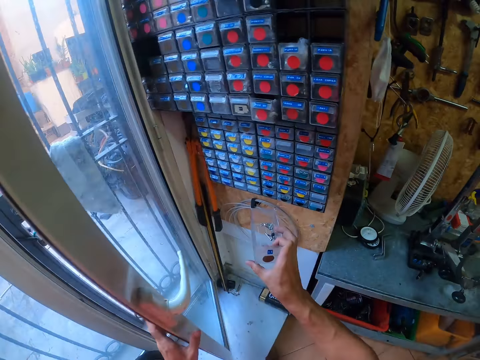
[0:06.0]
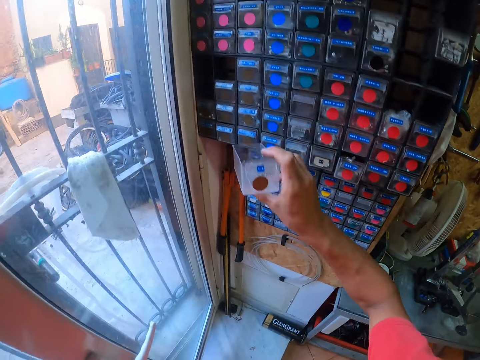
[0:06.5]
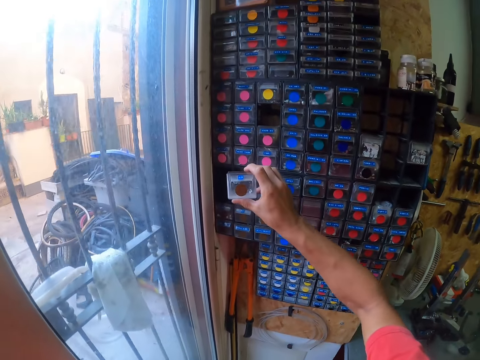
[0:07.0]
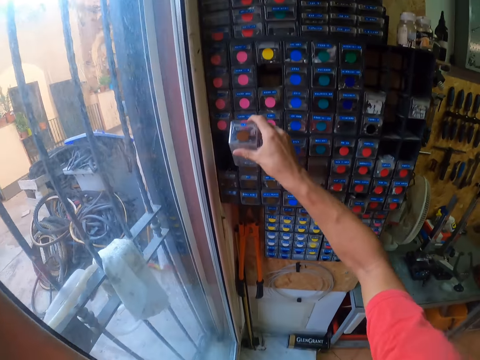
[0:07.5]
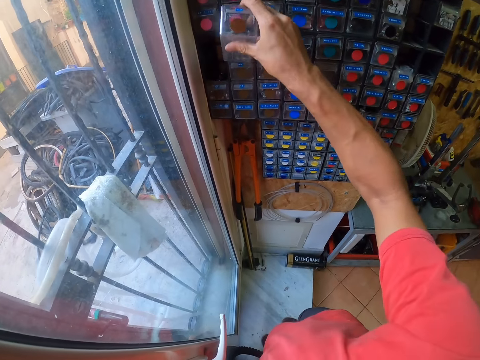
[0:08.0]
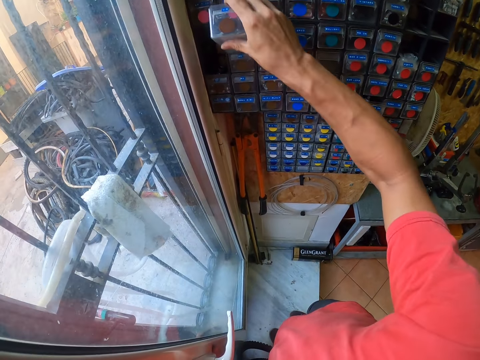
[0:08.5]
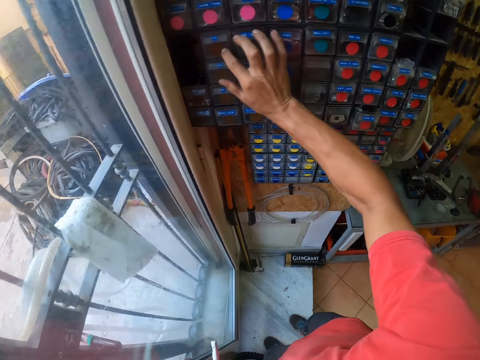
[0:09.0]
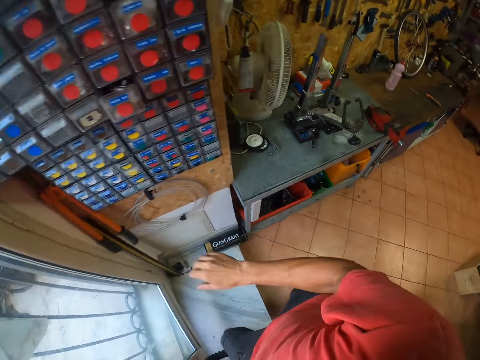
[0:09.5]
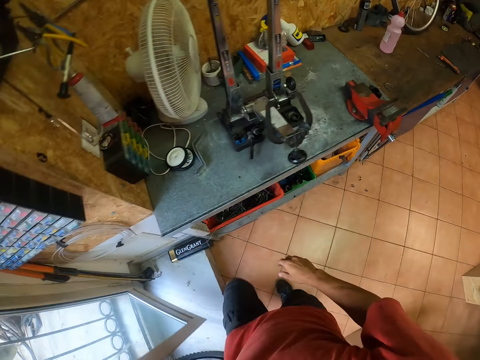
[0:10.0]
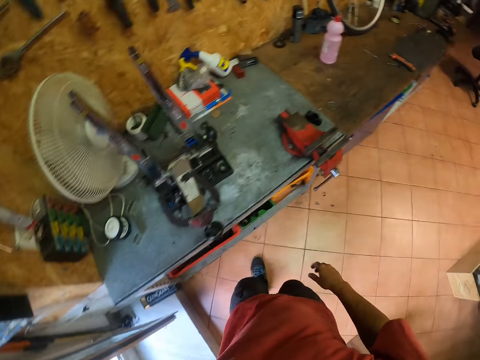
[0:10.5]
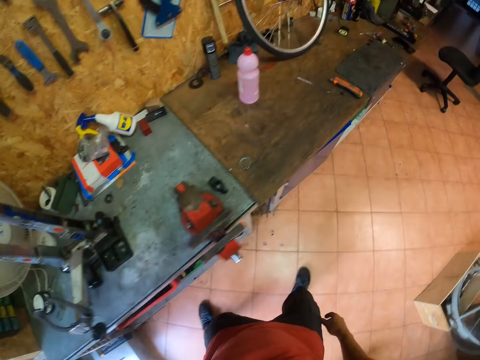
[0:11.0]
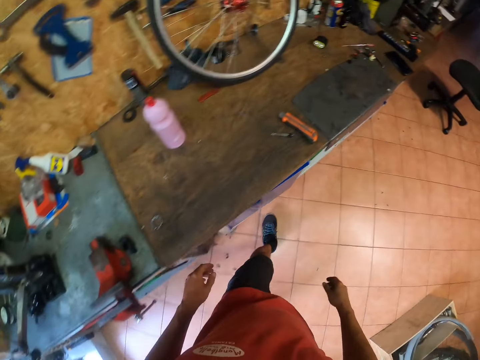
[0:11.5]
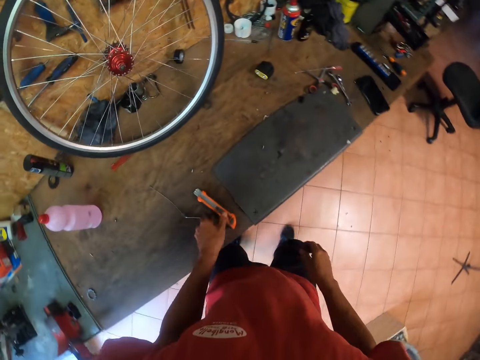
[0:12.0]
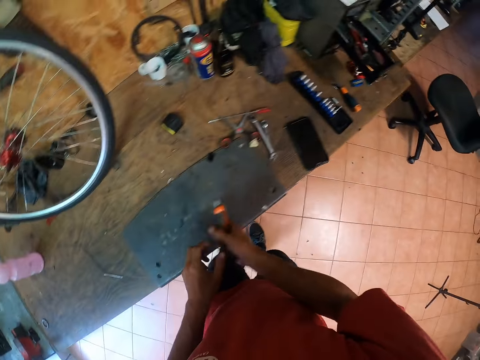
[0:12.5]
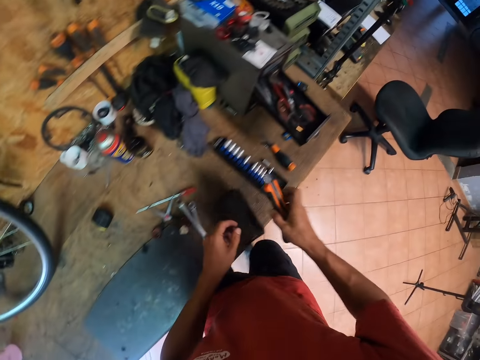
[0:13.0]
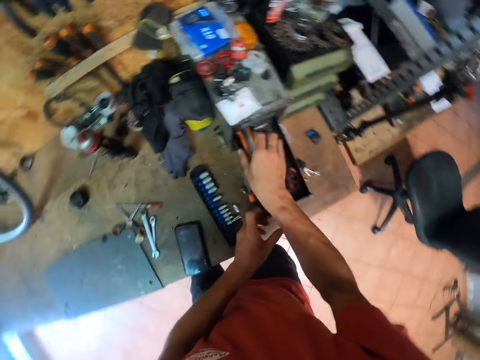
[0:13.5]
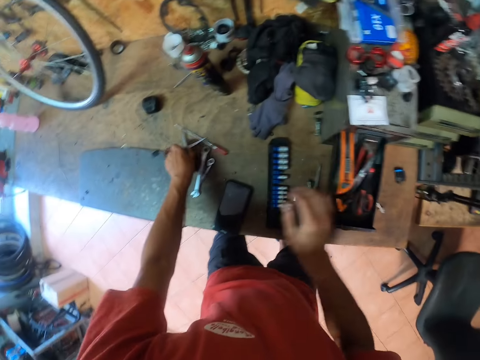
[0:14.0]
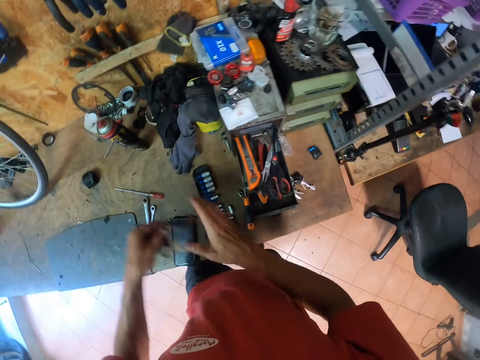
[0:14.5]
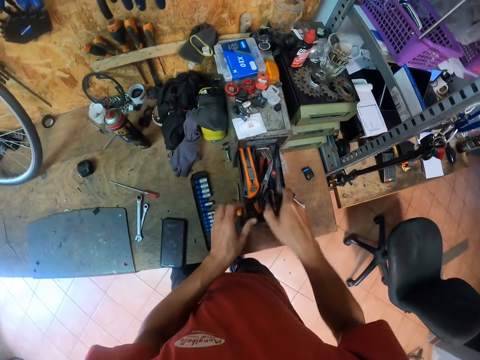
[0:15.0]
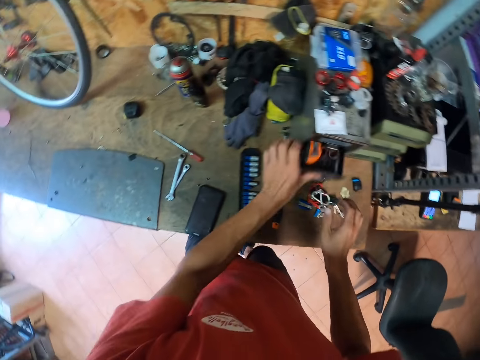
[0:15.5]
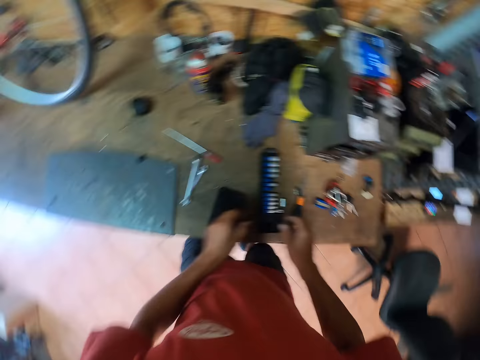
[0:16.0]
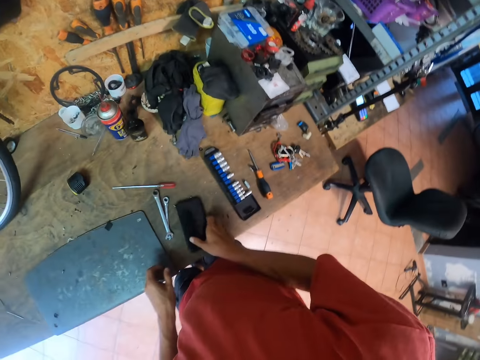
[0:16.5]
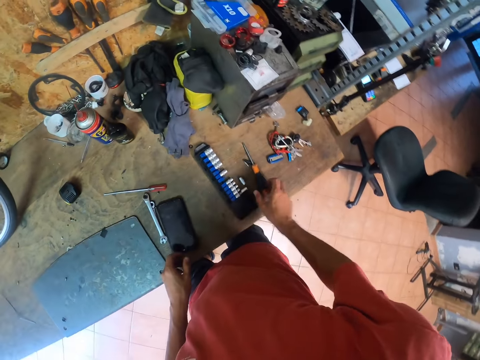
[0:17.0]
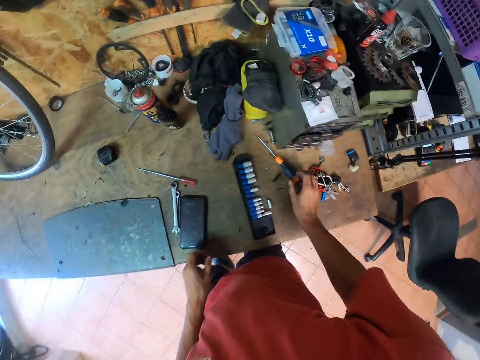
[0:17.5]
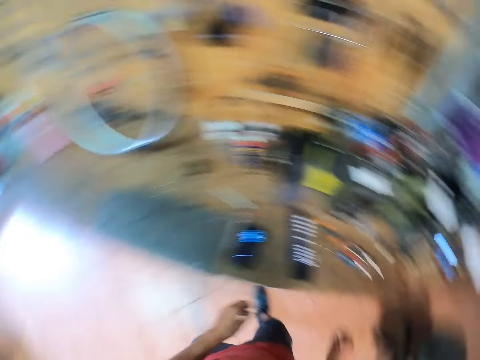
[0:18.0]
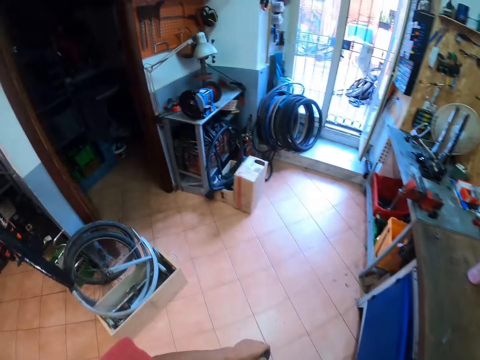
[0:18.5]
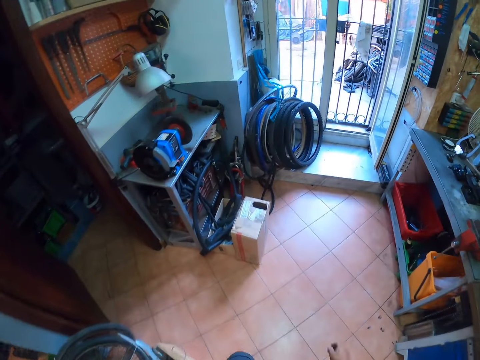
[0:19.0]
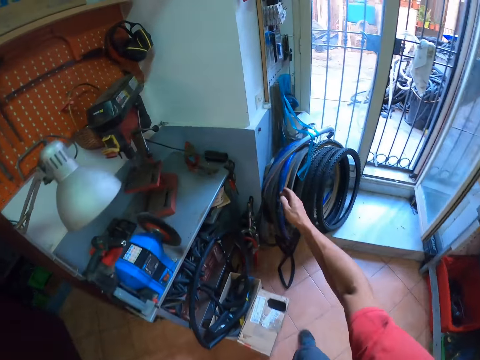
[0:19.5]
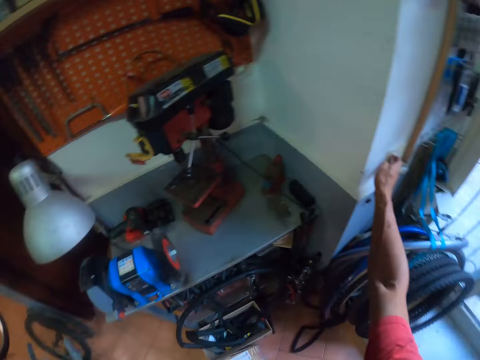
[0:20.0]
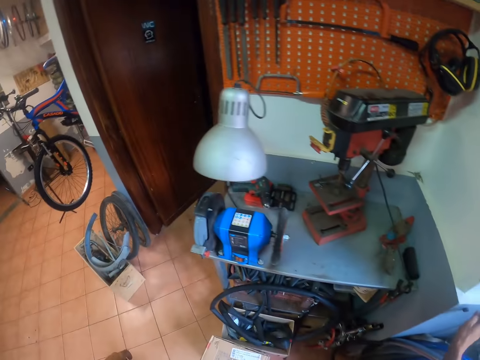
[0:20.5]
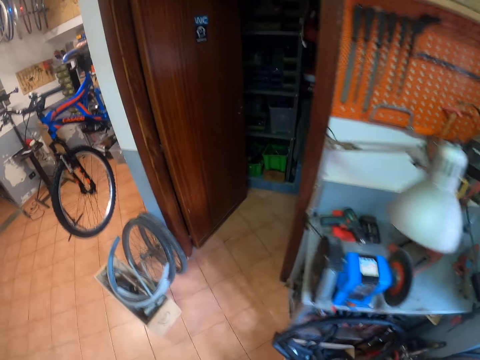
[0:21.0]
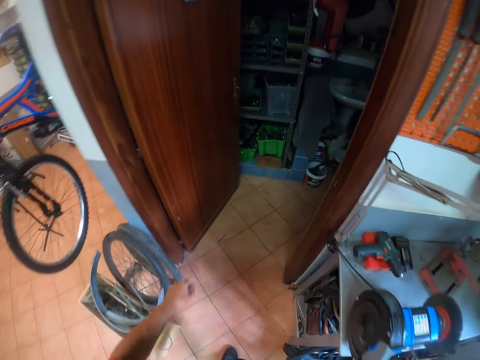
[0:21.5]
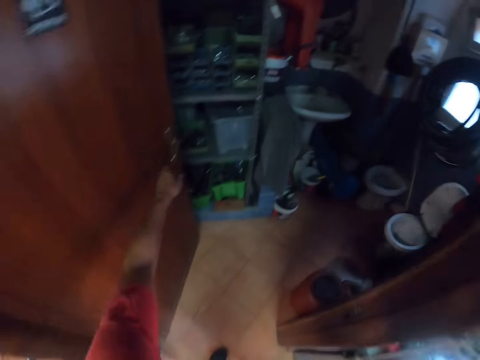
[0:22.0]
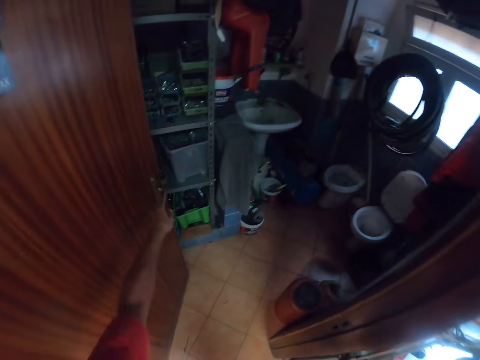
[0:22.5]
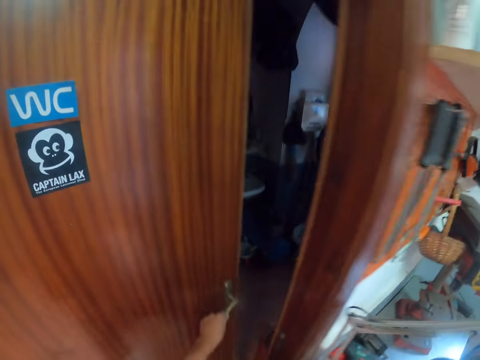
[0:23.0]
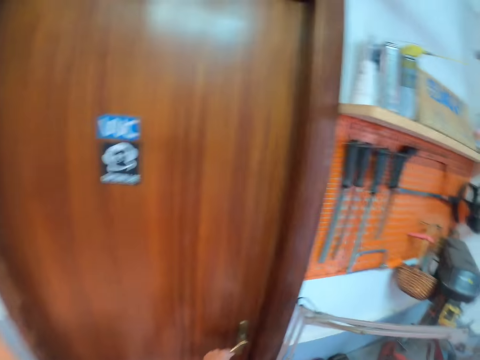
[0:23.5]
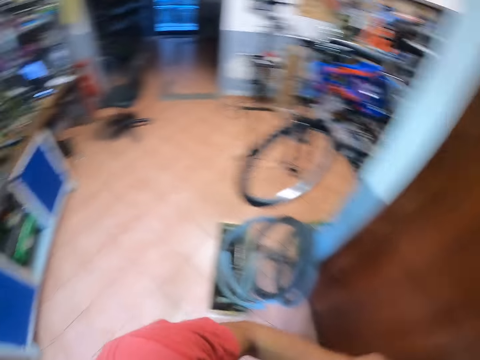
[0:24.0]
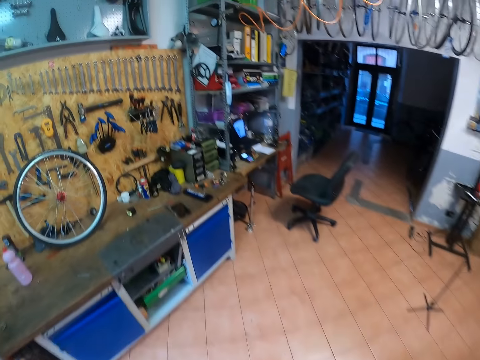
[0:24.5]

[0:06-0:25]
The camera wearer opens the door of a storage unit. He closes the door of the workshop. He puts the case in the hardware drawer. He pushes the small box into the storage unit. He walks back to the workbench and opens the door of the workshop. He closes the door of the storage unit. He picks up a retractable knife from the workbench, moves the knife to his right hand, and steps to the right. He drops the knife in a small tool drawer on the left of the workbench. He picks up small scissors and moves the scissors to his right hand. He drops the scissors in the small tool drawer and closes the small tool drawer. He shifts his phone on the workbench. He pushes a screwdriver on the workbench forward. He walks away from the workbench to the end of the workshop. He presses a switch on the wall. He walks to the entrance of a small room. He closes the door of the small room. He walks to a rack over the workbench.

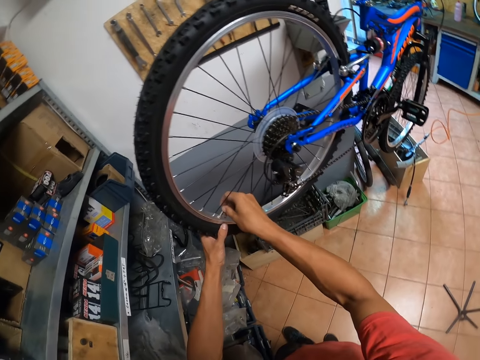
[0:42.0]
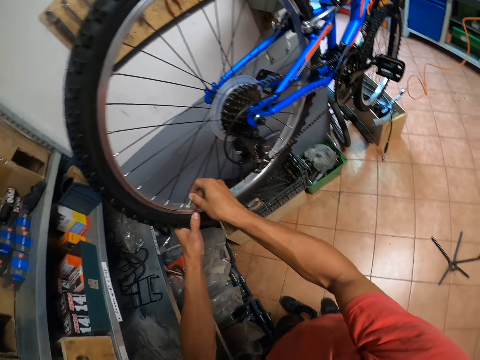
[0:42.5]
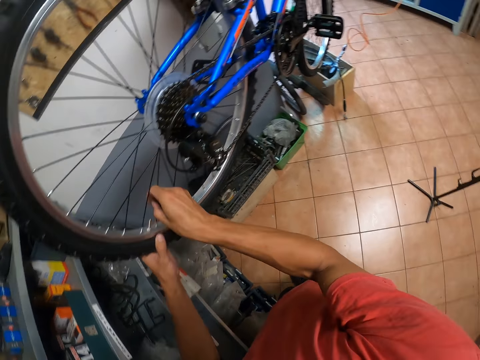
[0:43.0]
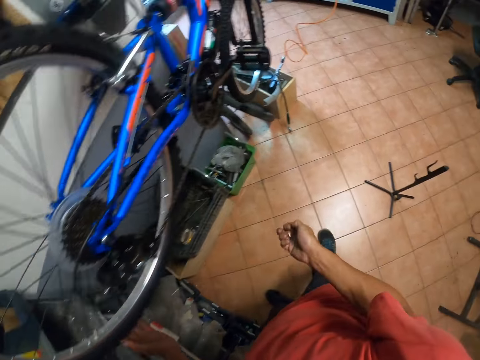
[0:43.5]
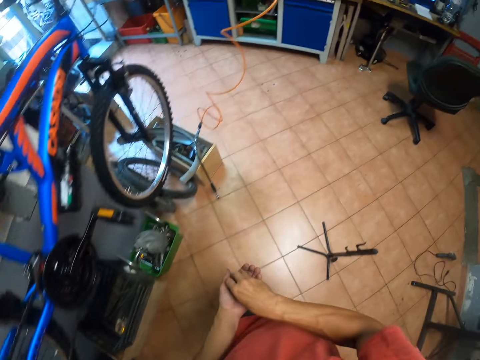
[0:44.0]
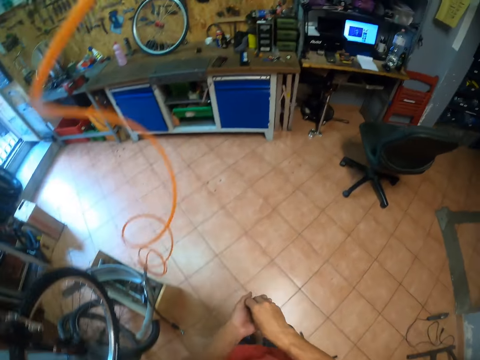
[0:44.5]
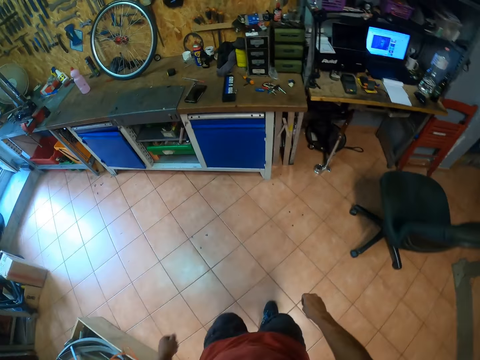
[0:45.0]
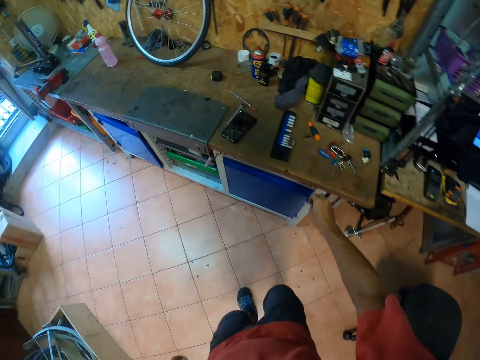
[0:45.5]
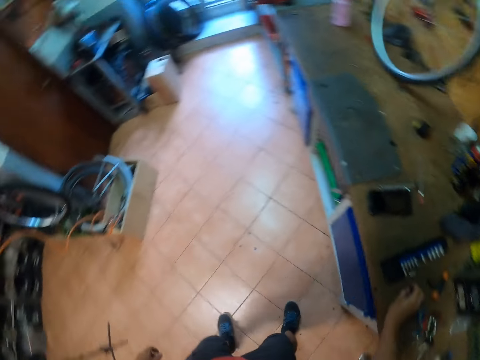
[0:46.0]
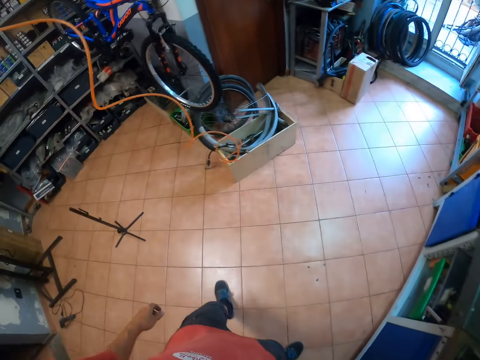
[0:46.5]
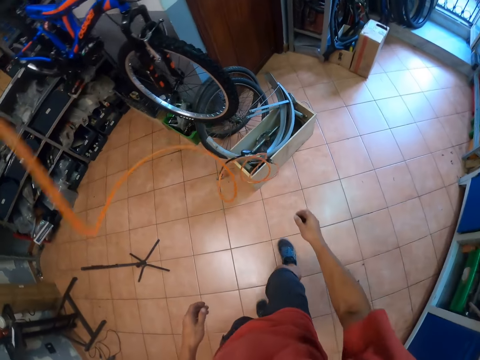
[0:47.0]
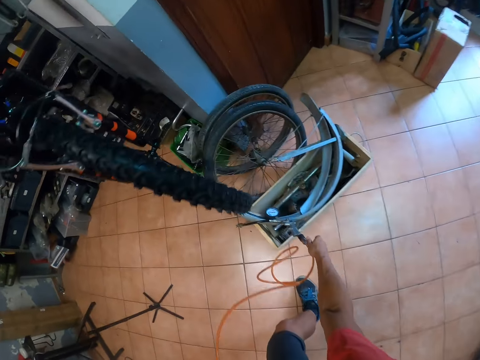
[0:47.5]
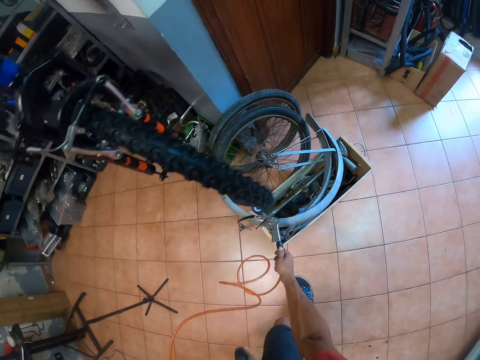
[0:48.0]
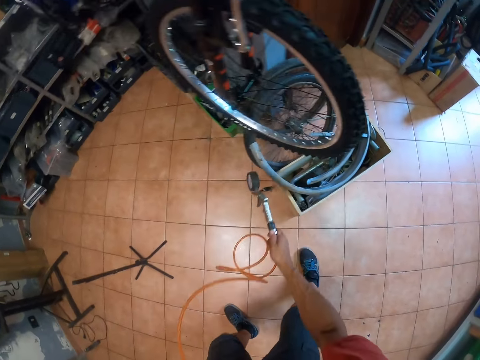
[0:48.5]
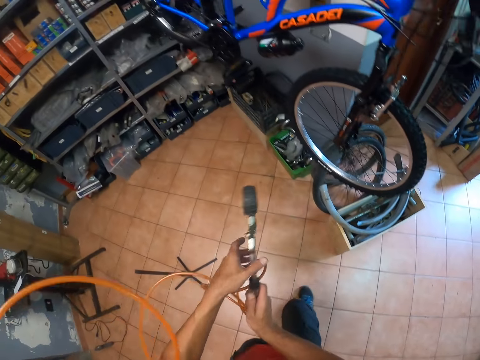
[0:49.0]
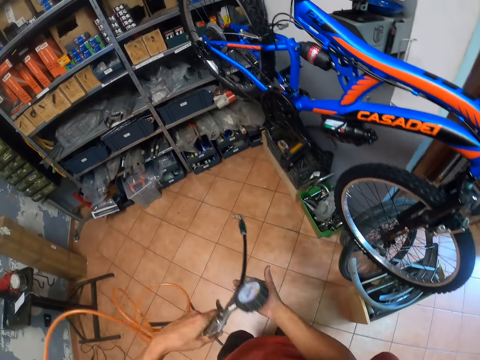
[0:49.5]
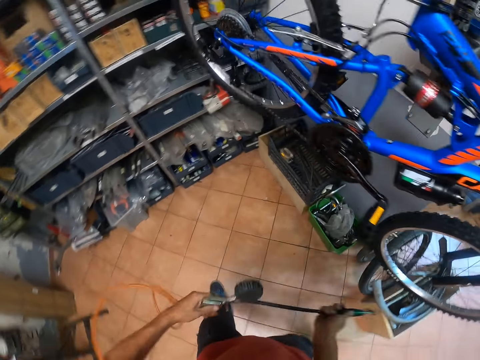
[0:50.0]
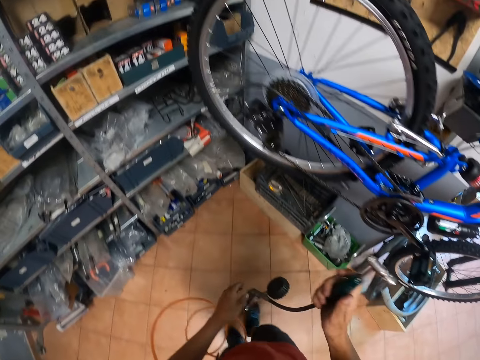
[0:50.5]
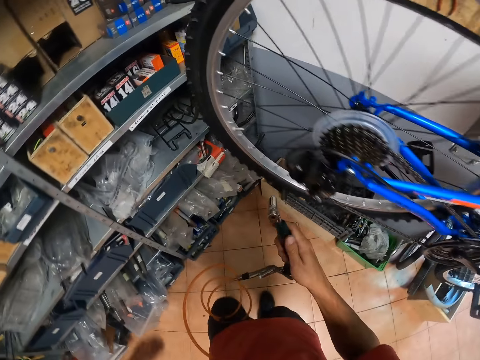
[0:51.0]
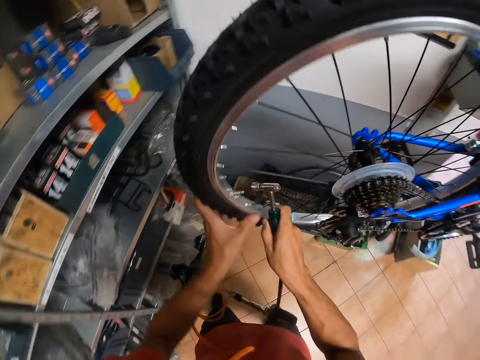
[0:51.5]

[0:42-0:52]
The camera wearer walks back to the workbench. They drop the tire valves on the work station. They walk back to the bicycle. They collect the pressure pipe from the box they had placed it in. They walk to the rear wheel of the bicycle.
